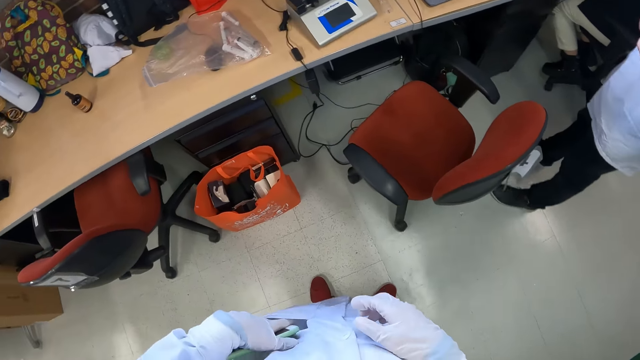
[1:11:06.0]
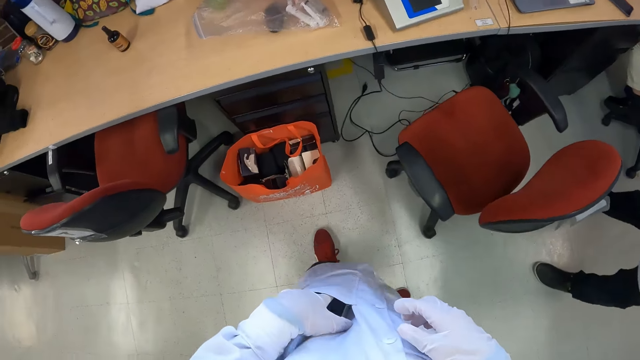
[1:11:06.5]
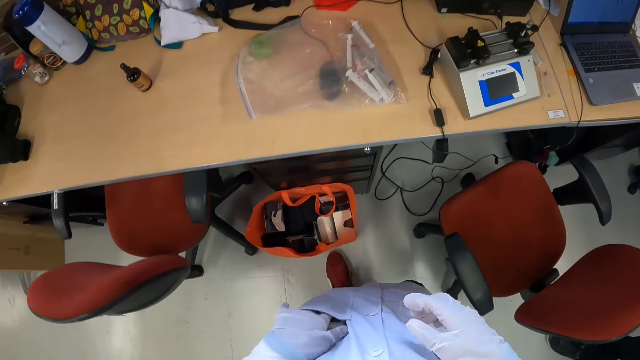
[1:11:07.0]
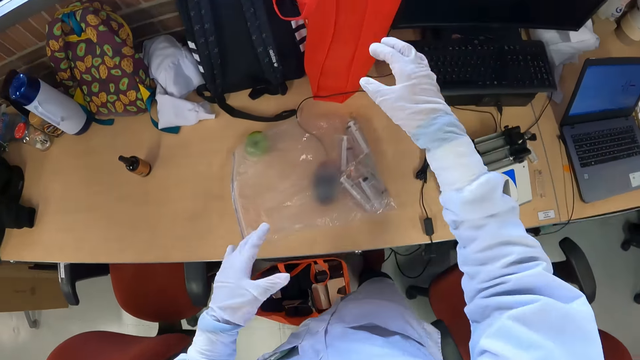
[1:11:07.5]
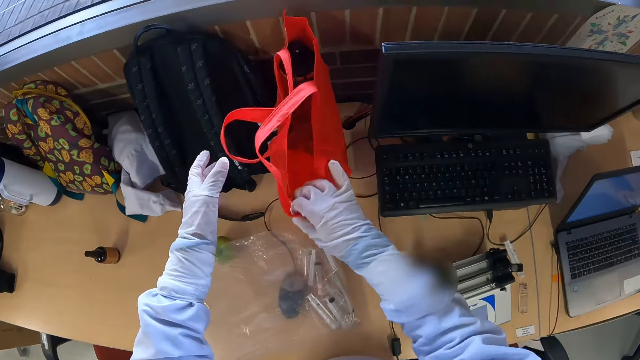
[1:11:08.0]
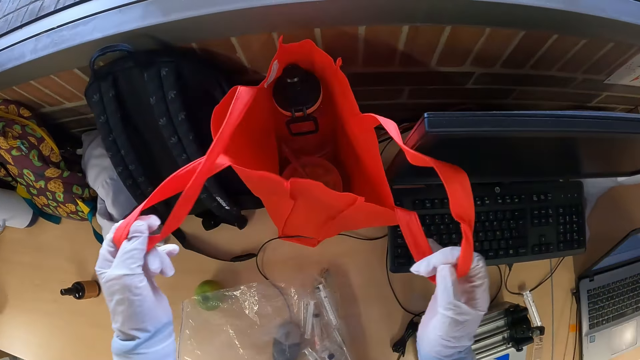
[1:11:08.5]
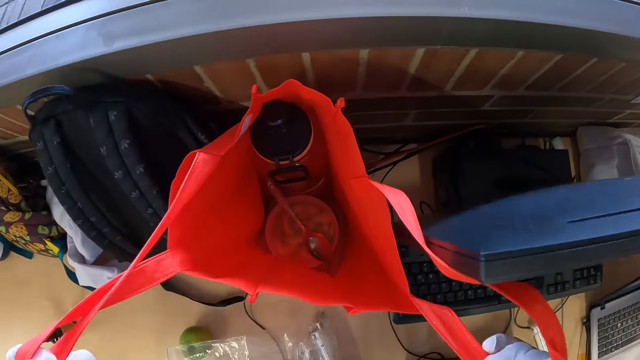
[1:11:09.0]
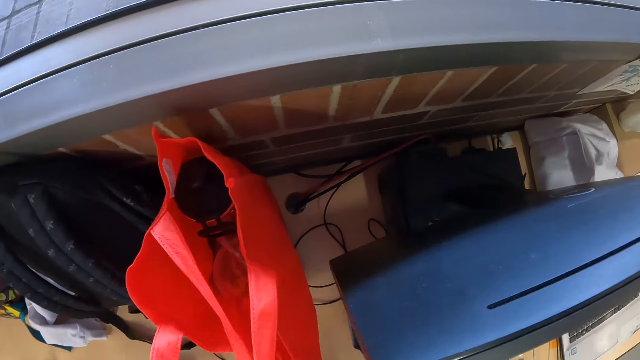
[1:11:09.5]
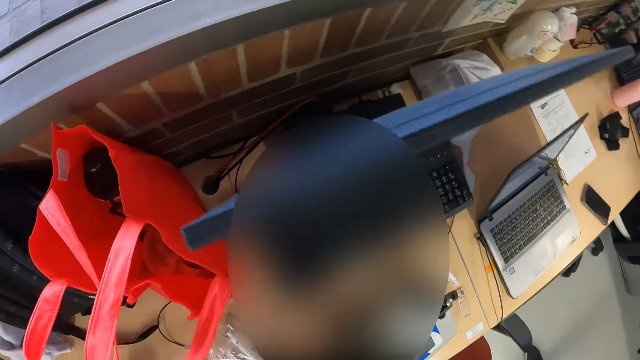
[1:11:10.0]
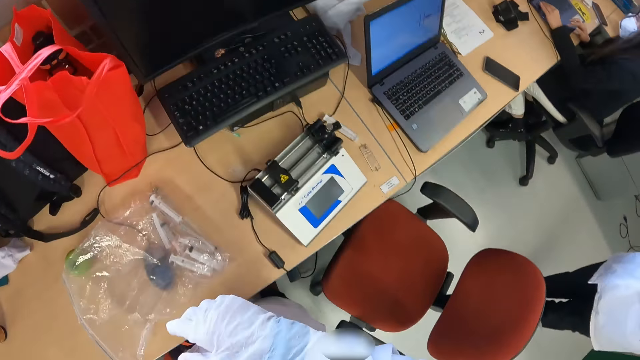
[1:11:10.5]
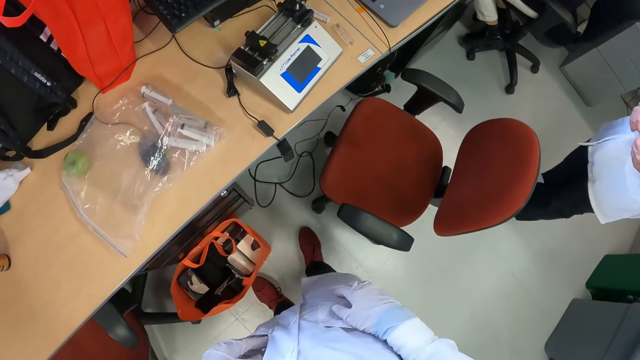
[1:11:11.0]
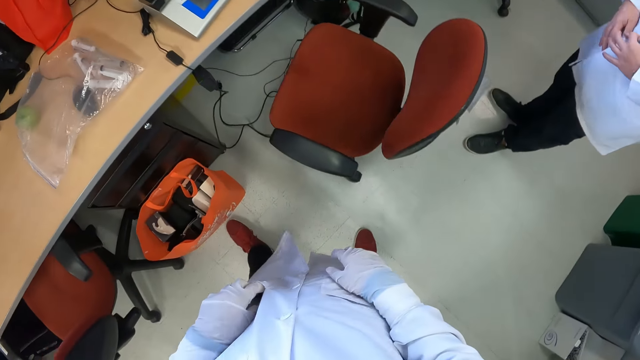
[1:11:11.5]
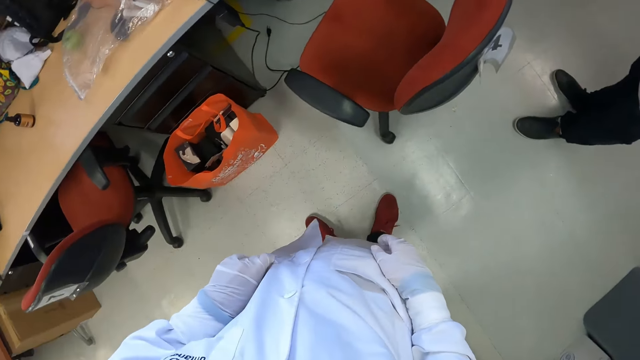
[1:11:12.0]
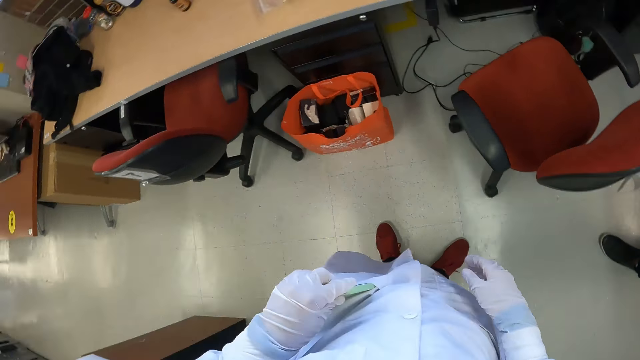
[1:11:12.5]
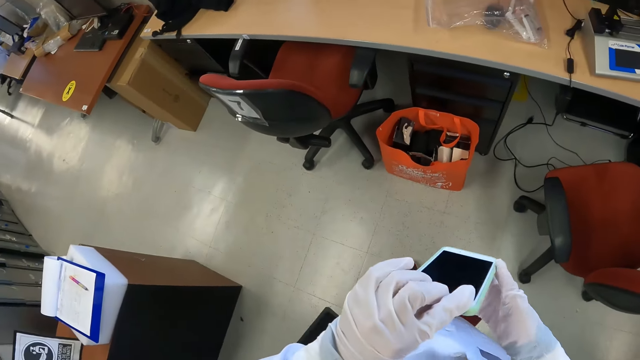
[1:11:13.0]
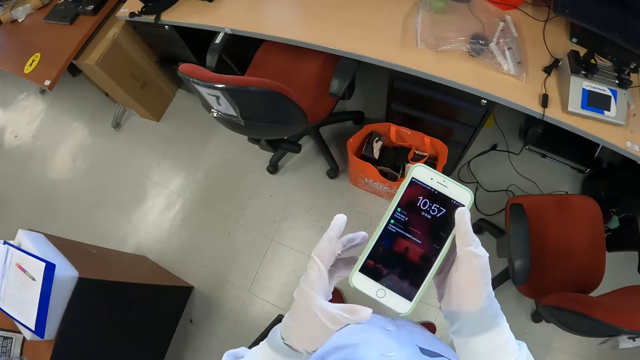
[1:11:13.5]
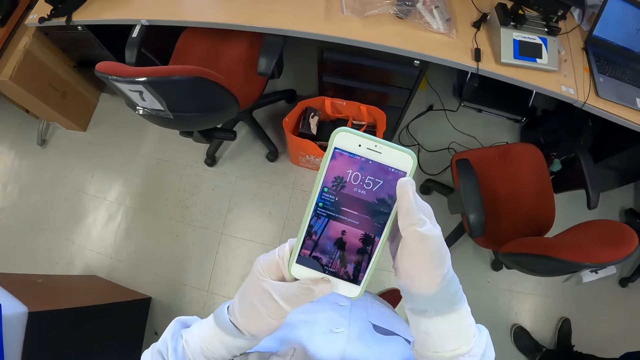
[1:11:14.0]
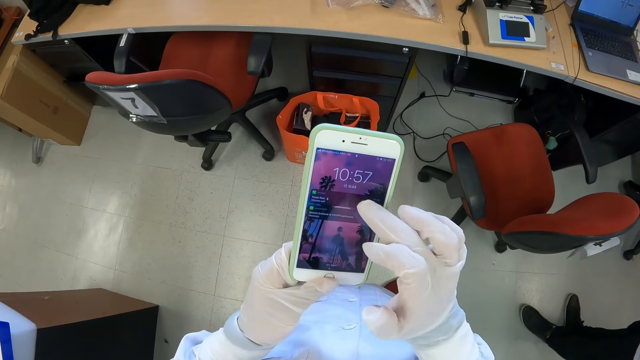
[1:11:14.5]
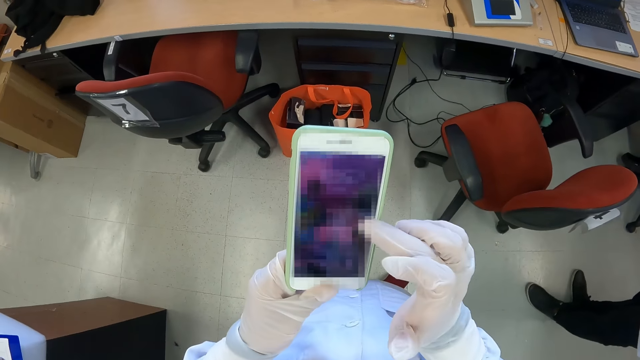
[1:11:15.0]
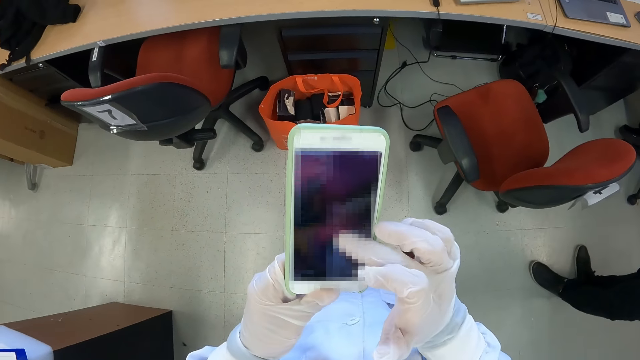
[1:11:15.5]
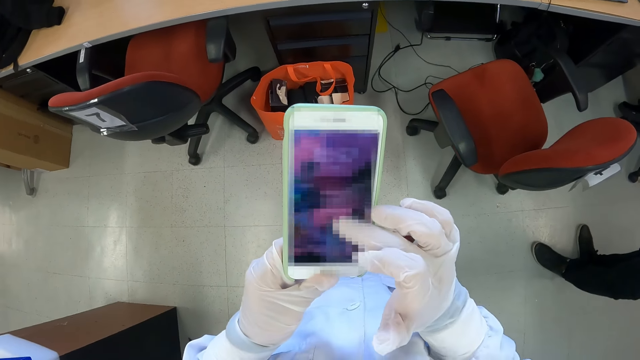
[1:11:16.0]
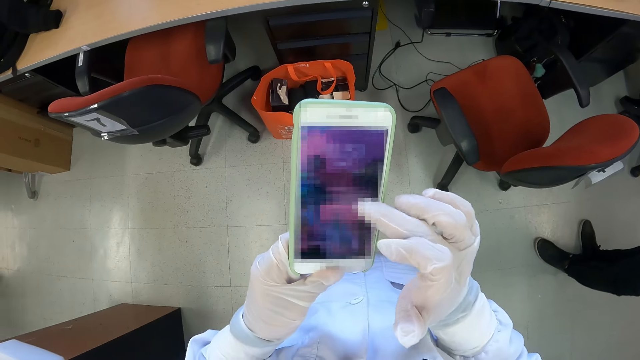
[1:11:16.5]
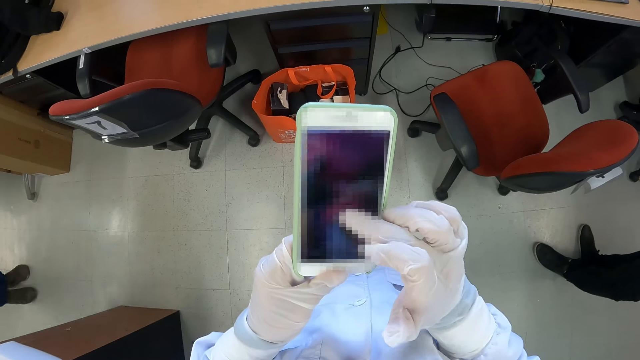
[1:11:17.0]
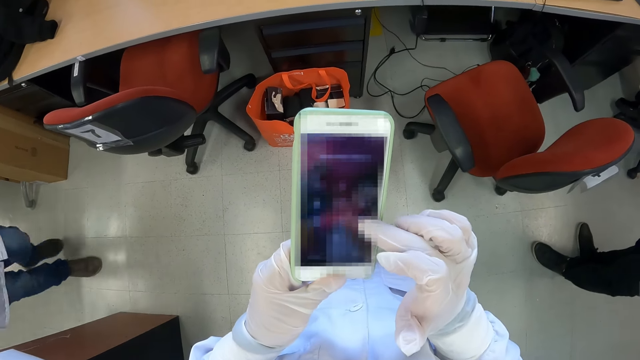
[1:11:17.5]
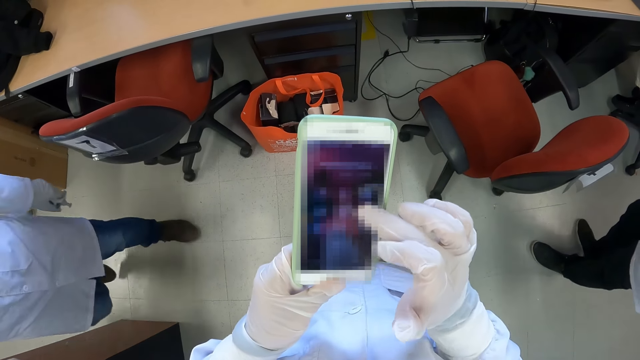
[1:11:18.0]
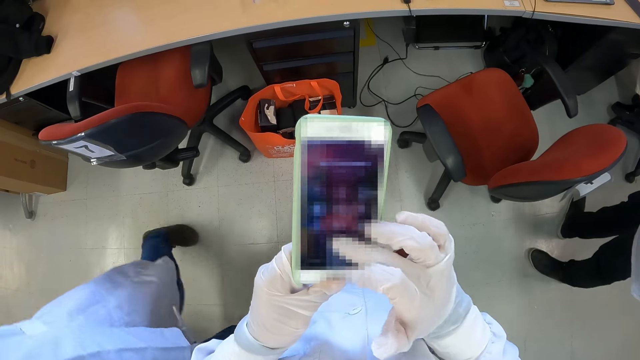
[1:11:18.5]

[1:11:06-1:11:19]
The camera wearer puts the phone in the pocket of his lab coat with his gloved left hand. He touches a carrier bag on a table with his gloved hands. He looks inside the shopping bag. He removes the phone from his lab coat with his gloved left hand. He holds the phone with his gloved hands. He presses the phone with his gloved left hand. He presses the phone in his gloved left hand with his gloved right hand. He uses his phone.

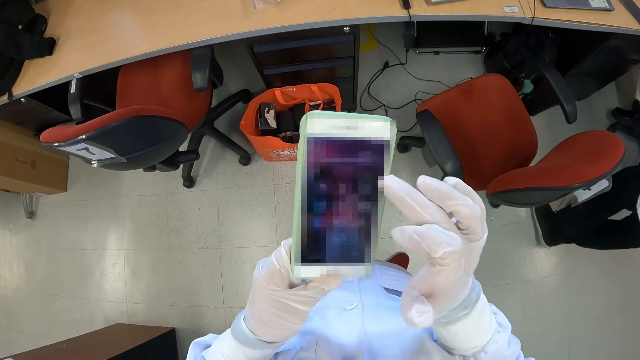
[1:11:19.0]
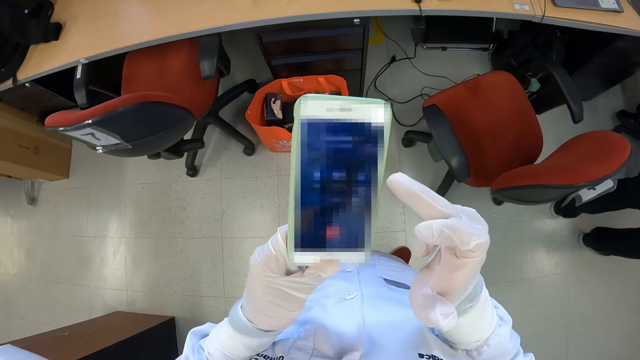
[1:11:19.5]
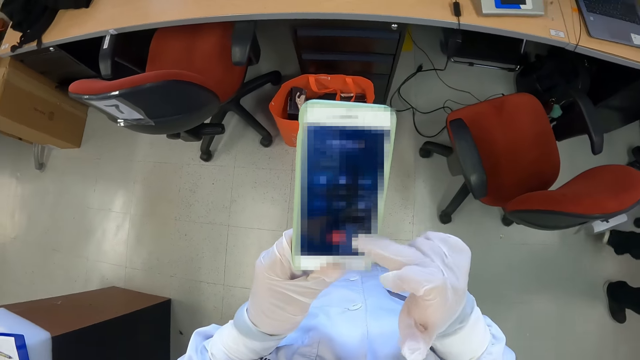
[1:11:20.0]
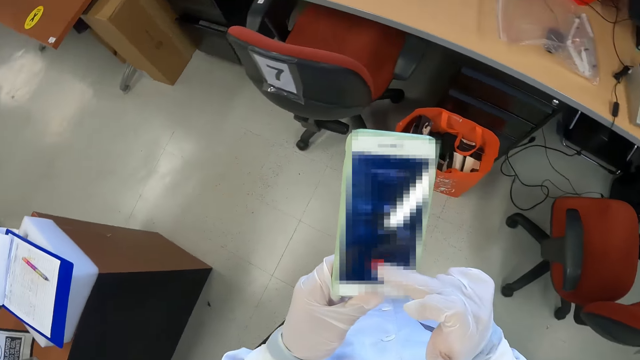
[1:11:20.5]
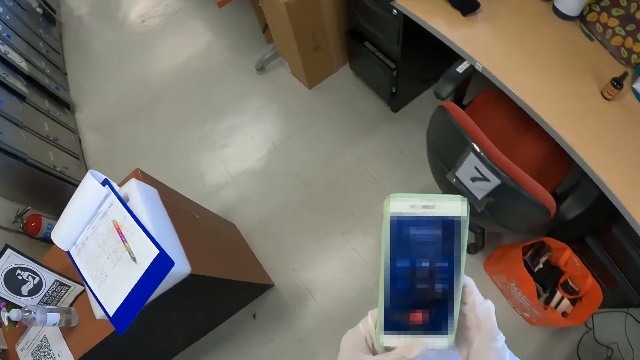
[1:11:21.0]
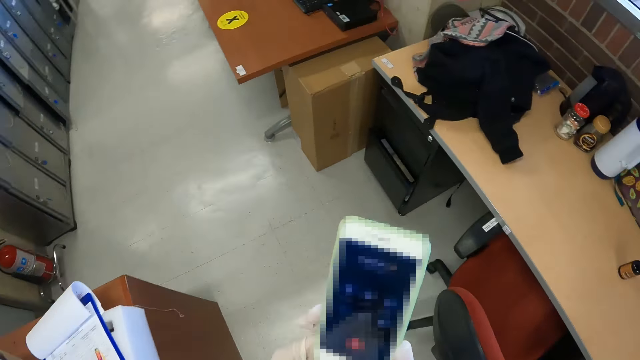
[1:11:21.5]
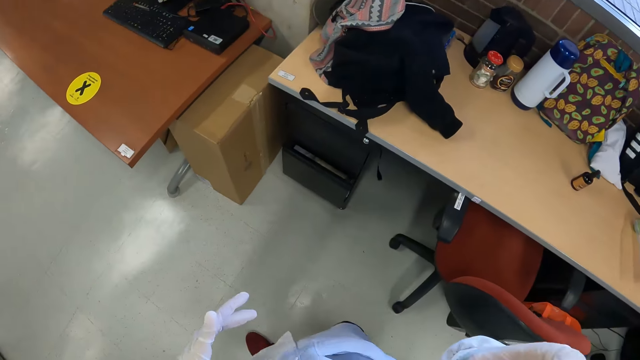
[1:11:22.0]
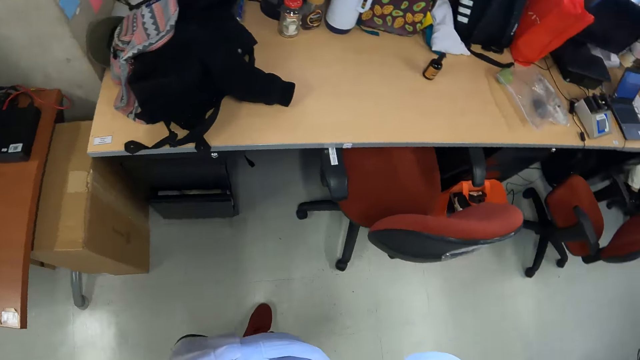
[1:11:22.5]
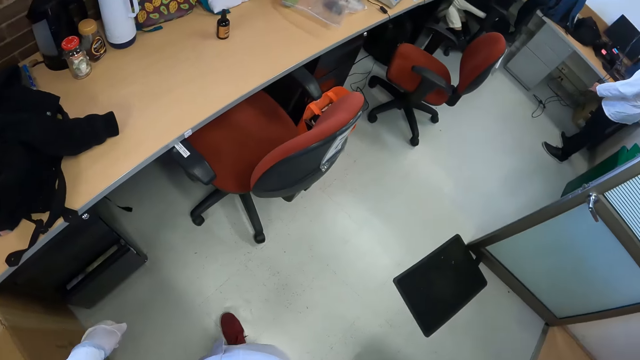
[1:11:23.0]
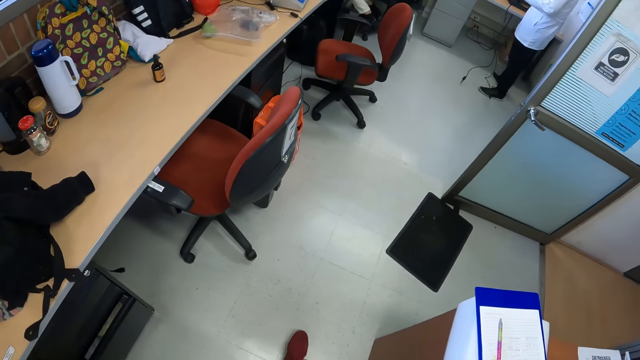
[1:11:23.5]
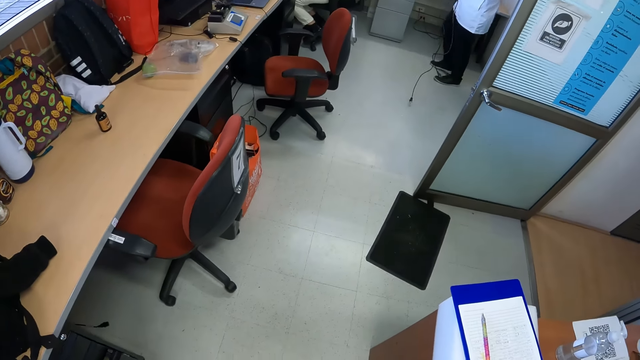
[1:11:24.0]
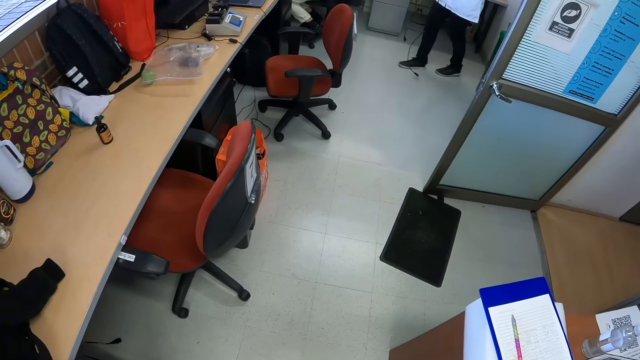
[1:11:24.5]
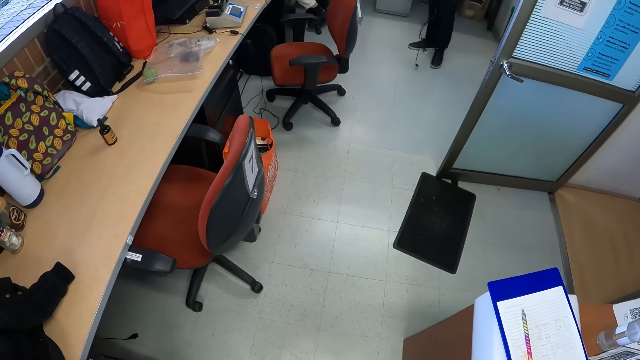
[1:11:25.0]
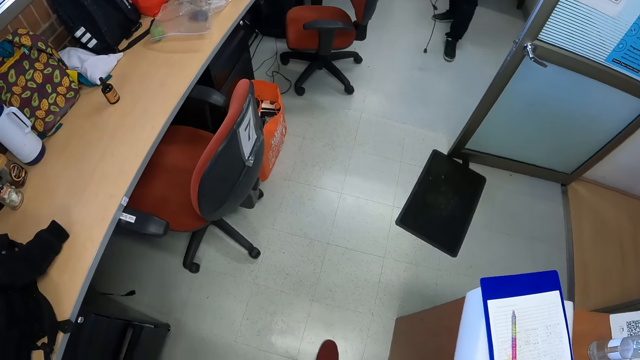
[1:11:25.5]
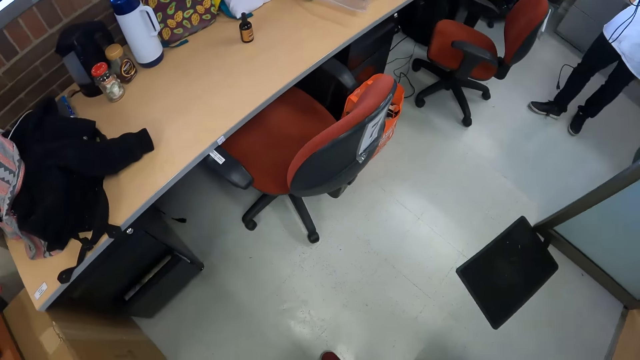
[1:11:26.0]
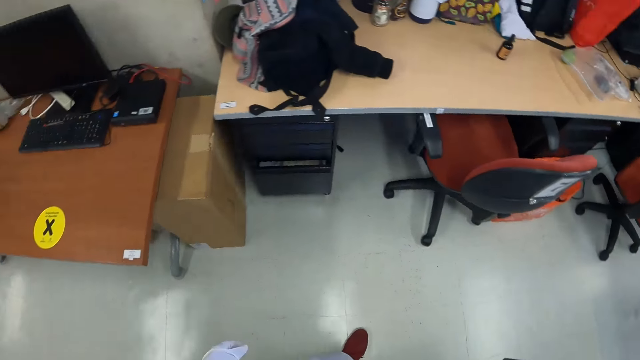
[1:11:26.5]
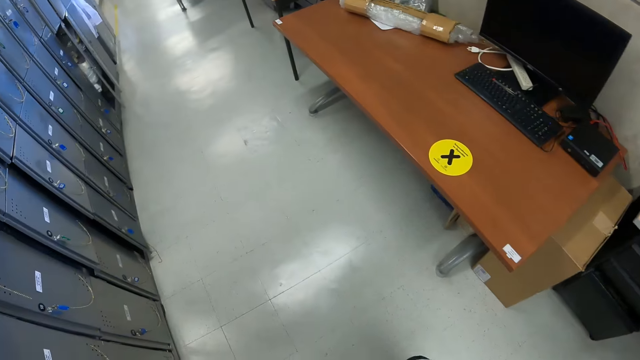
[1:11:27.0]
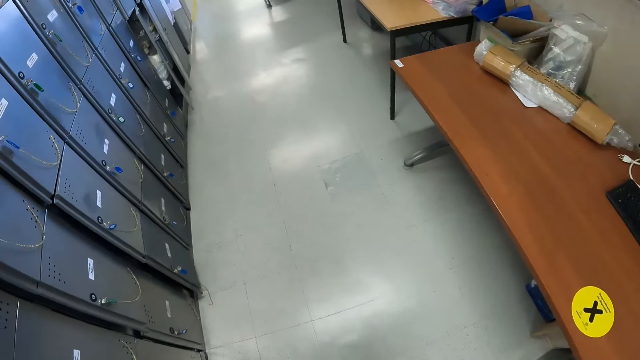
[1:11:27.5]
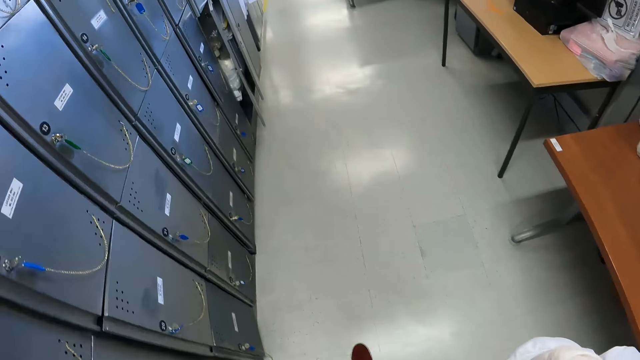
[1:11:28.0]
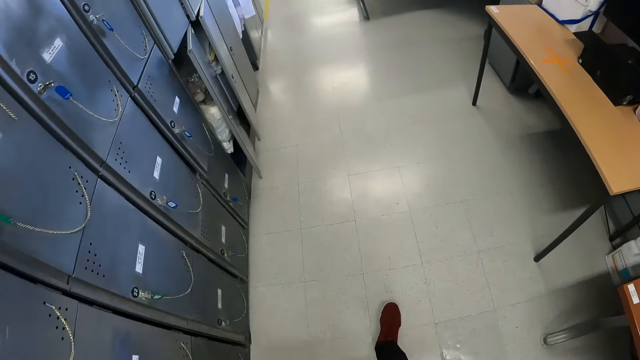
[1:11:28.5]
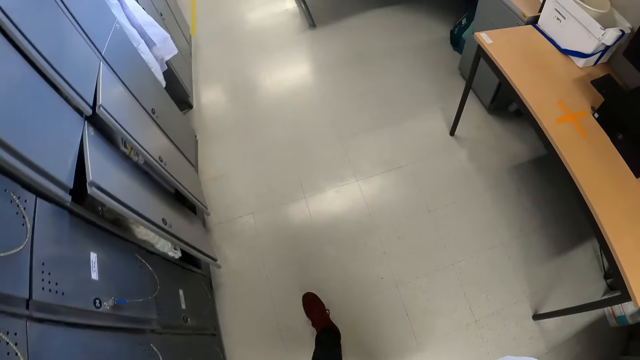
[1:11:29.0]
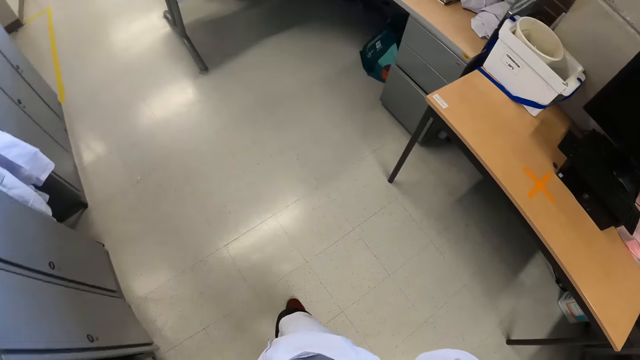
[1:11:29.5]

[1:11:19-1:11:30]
The camera wearer passes the phone in his gloved left hand to his gloved right hand. He holds the phone in his gloved right hand on his right cheek. He makes a call. He walks through the office.
